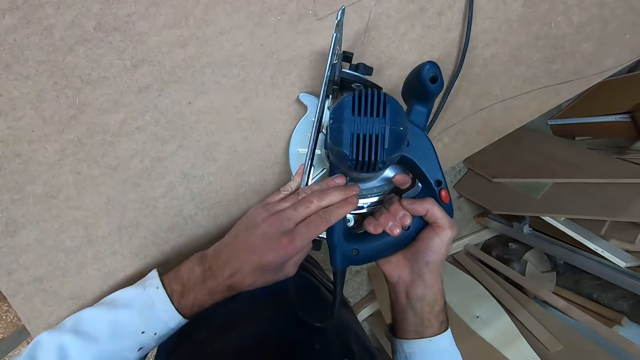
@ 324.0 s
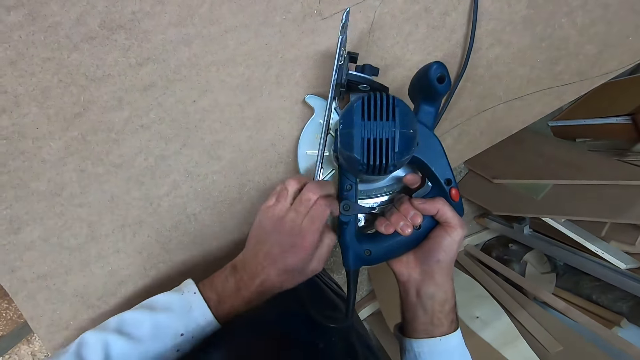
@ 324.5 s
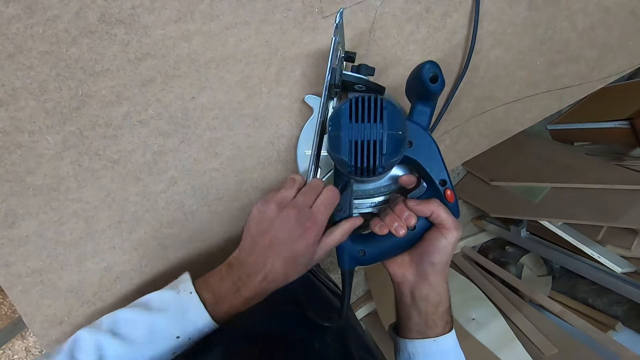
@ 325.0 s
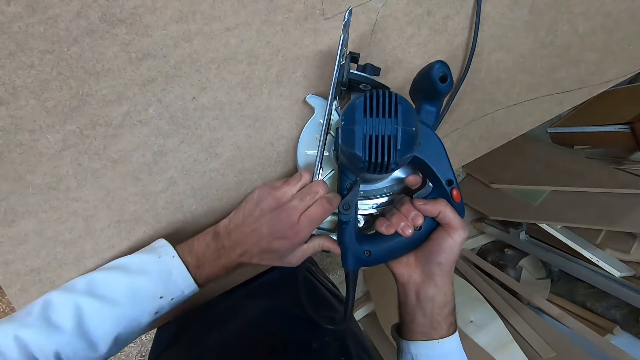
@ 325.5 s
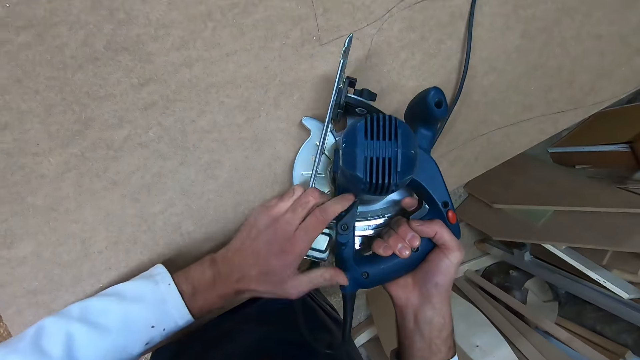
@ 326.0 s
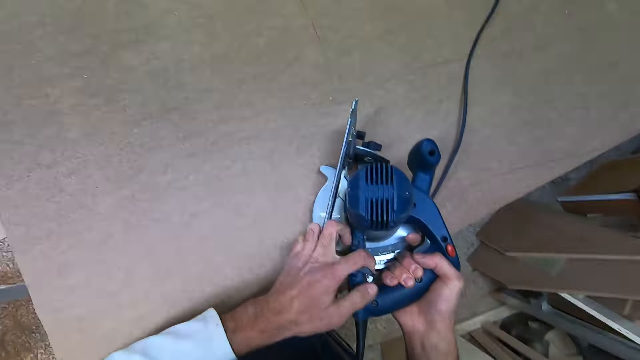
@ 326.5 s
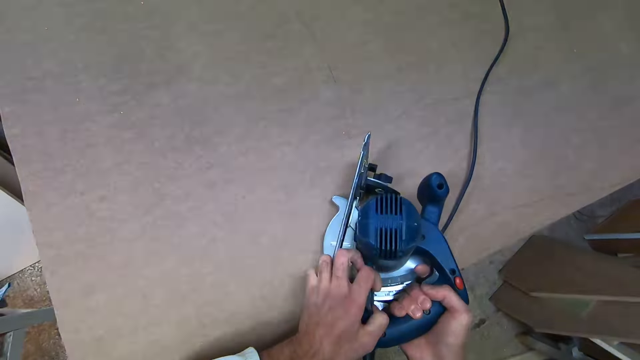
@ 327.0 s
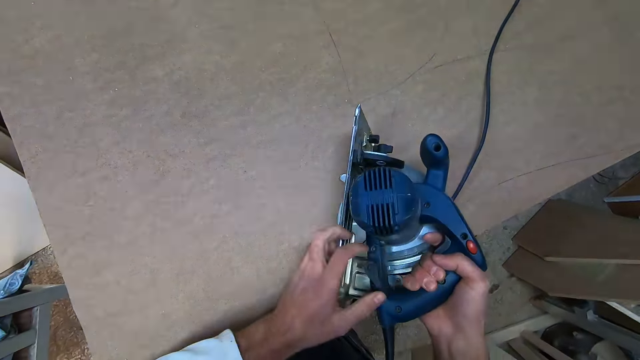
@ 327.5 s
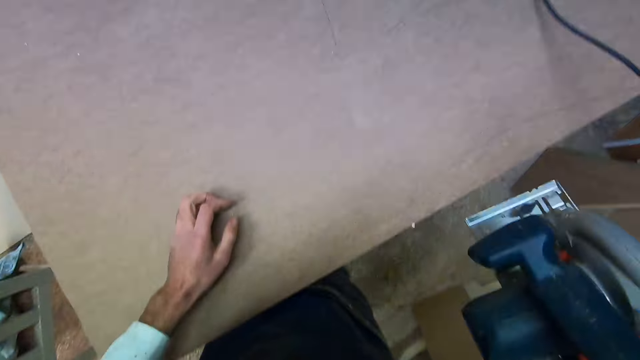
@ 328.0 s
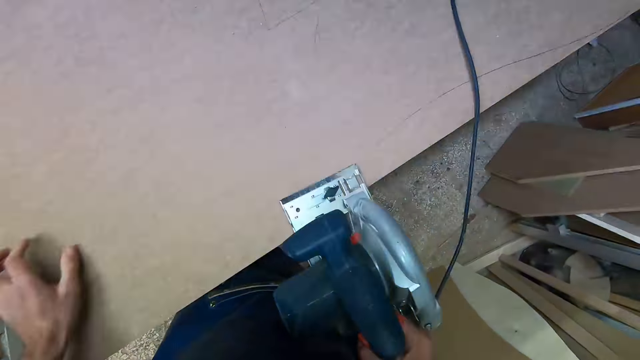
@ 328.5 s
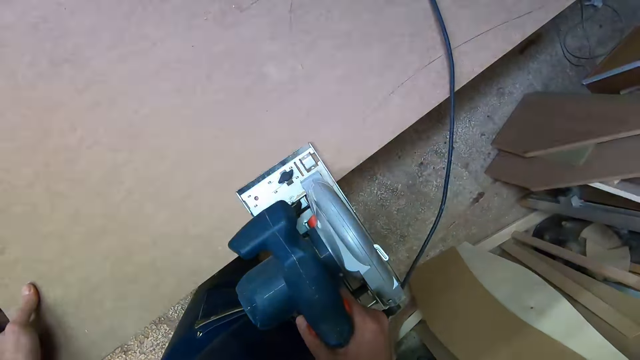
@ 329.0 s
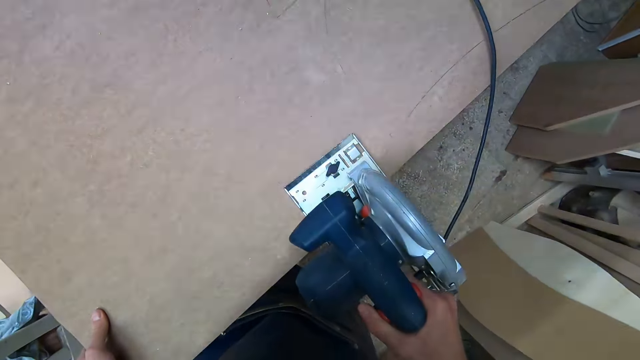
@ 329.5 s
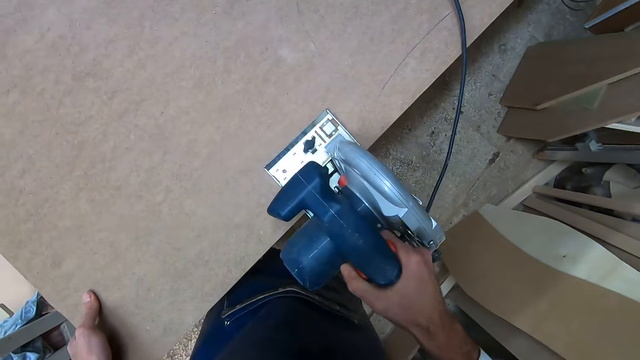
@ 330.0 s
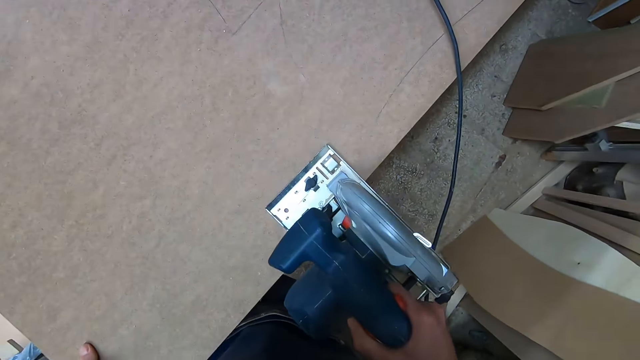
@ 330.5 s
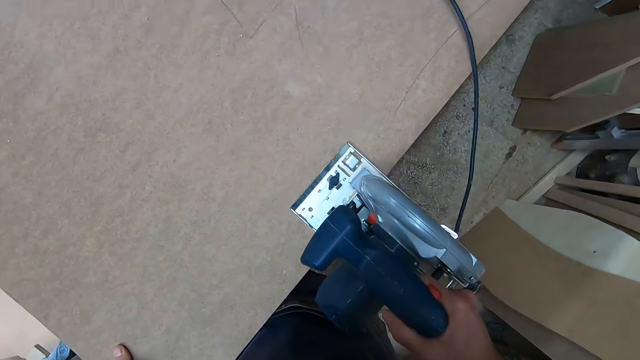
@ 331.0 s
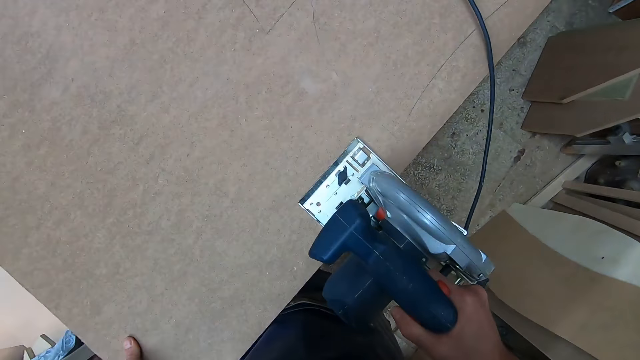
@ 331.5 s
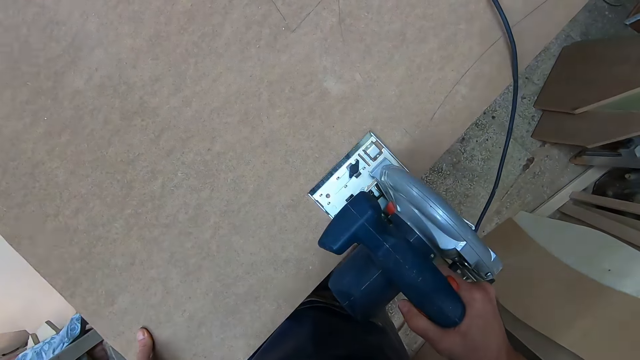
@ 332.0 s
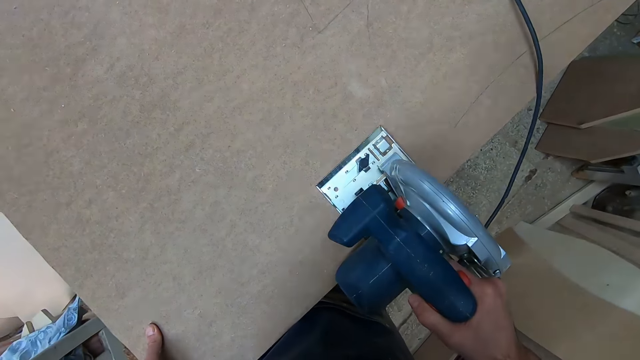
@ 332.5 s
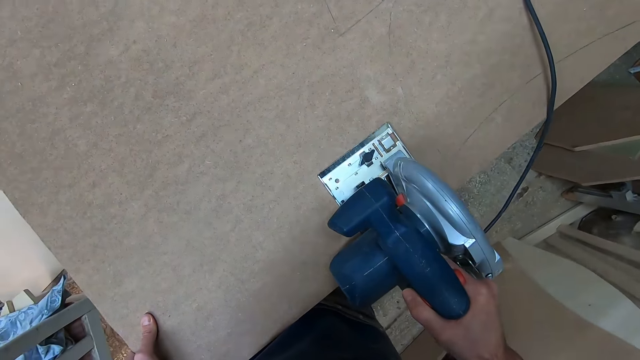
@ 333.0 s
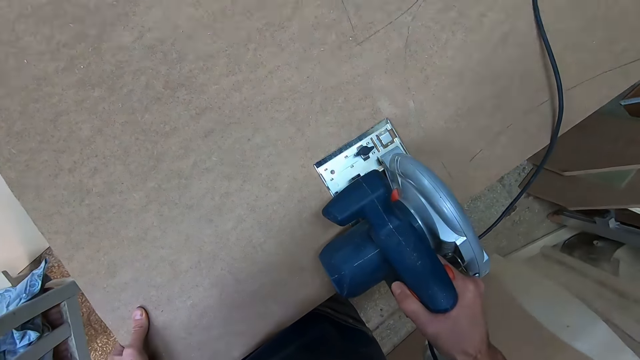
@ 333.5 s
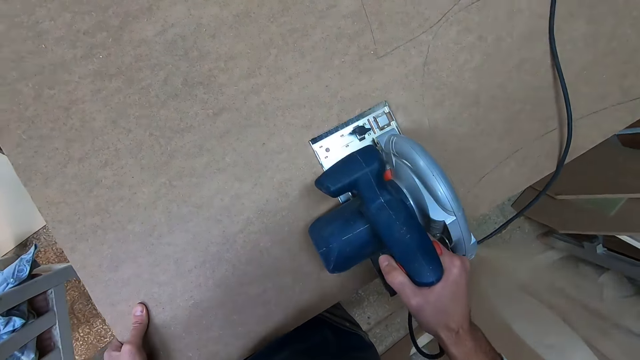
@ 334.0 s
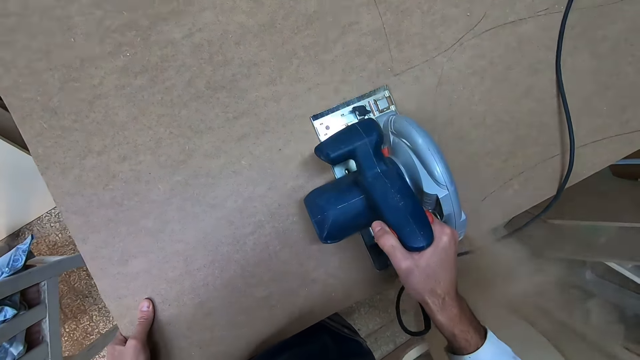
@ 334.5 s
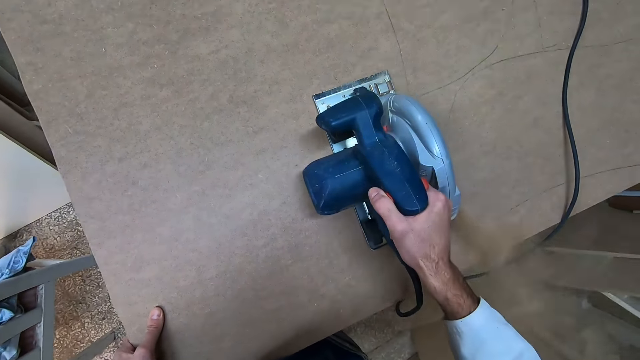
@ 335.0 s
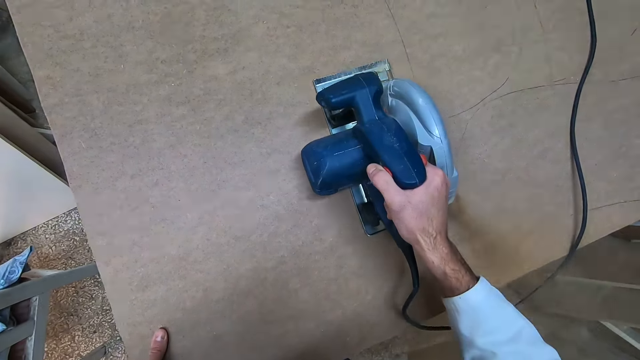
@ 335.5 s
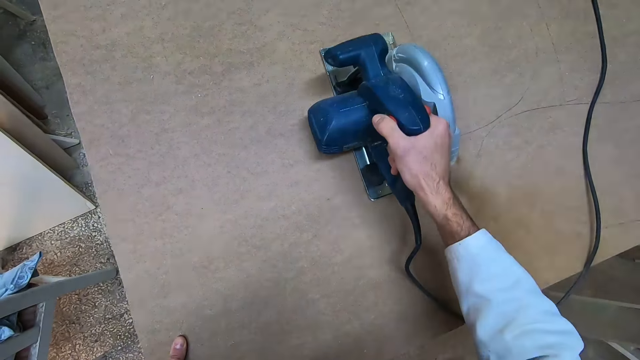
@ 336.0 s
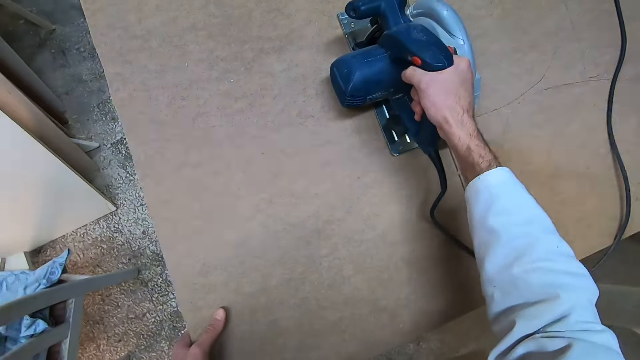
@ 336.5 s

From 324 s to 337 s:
The camera wearer positions the circular saw at the edge of the plank. They cut the plank with the circular saw.

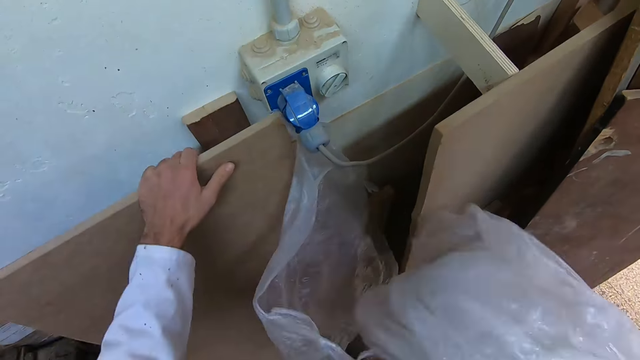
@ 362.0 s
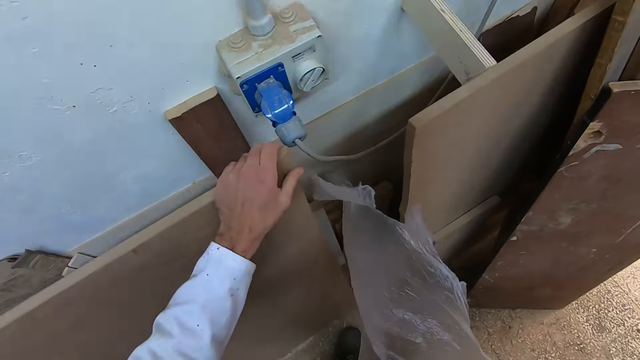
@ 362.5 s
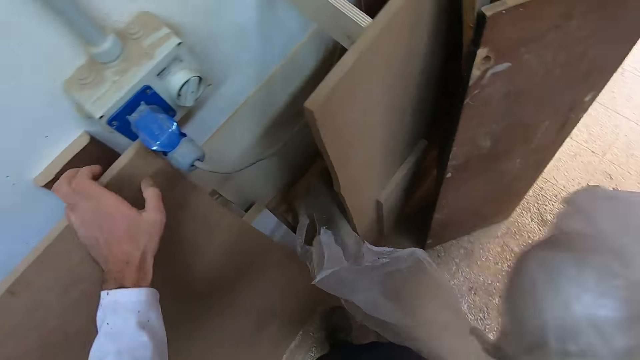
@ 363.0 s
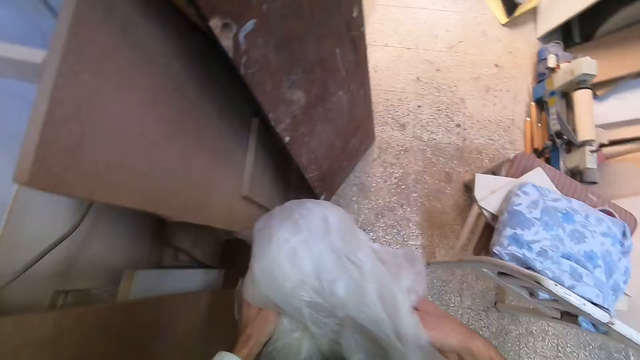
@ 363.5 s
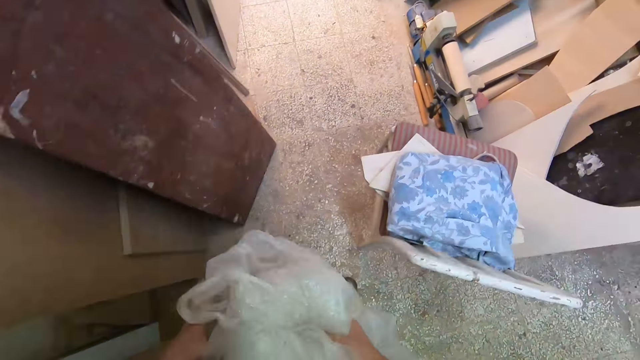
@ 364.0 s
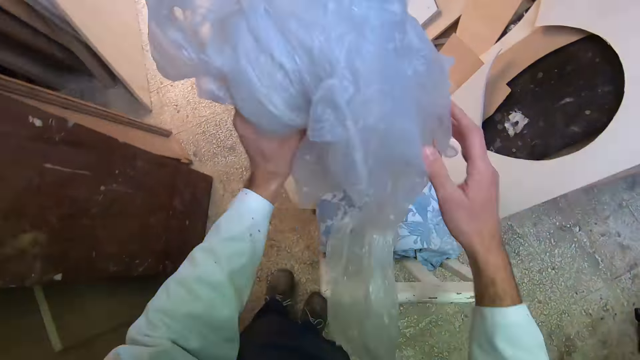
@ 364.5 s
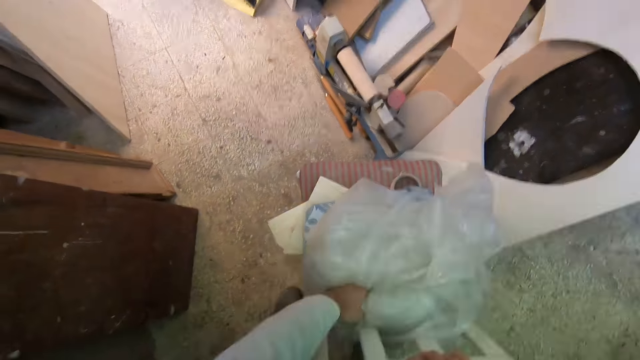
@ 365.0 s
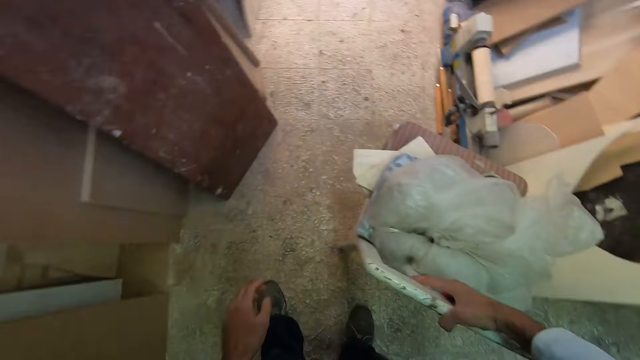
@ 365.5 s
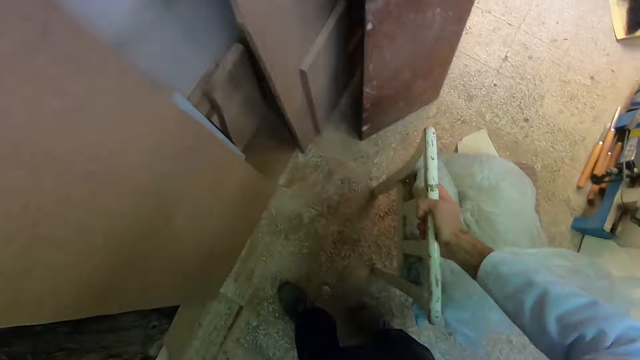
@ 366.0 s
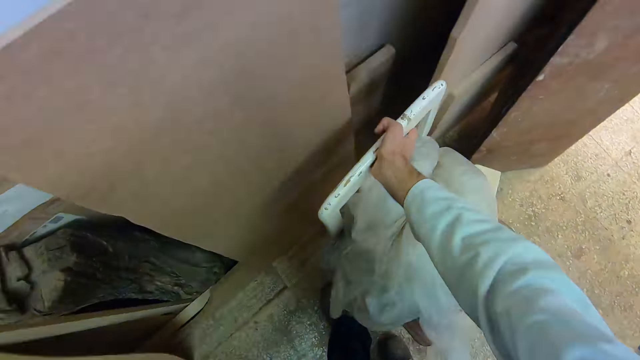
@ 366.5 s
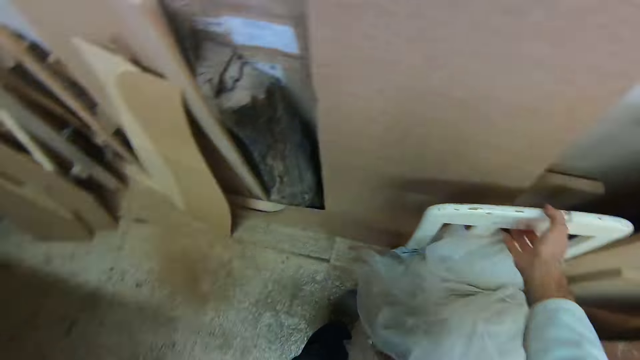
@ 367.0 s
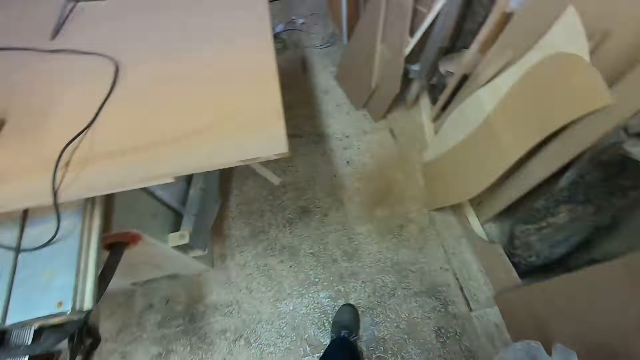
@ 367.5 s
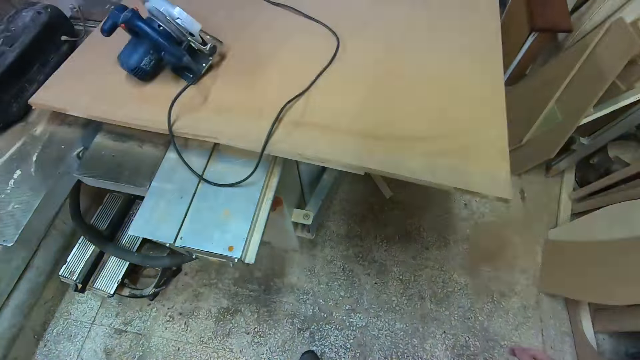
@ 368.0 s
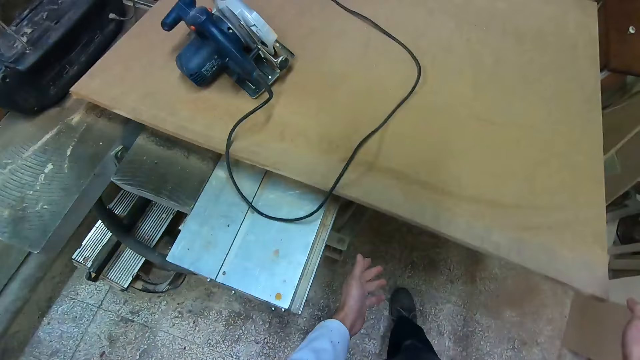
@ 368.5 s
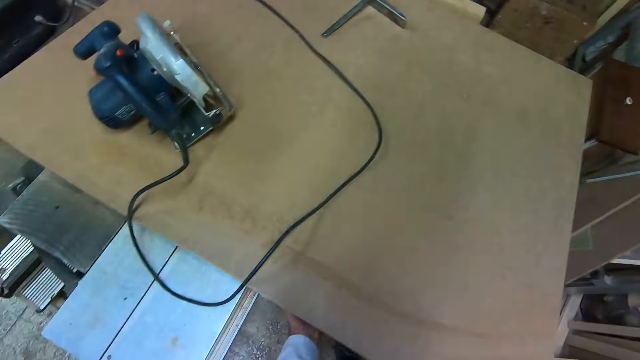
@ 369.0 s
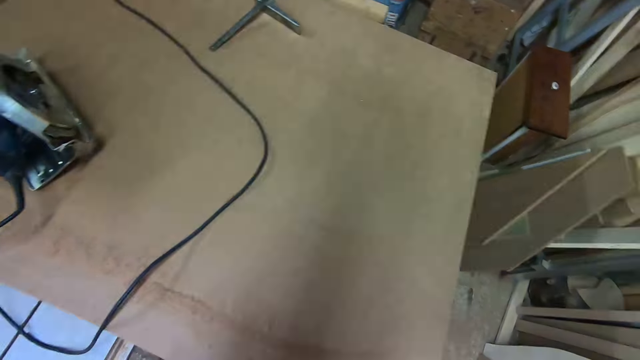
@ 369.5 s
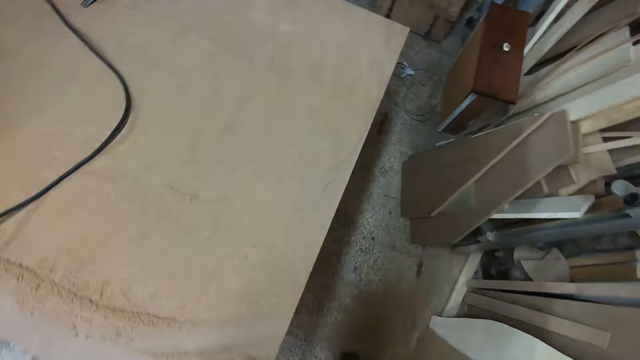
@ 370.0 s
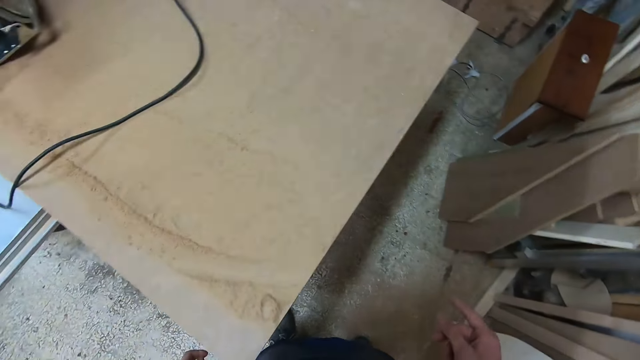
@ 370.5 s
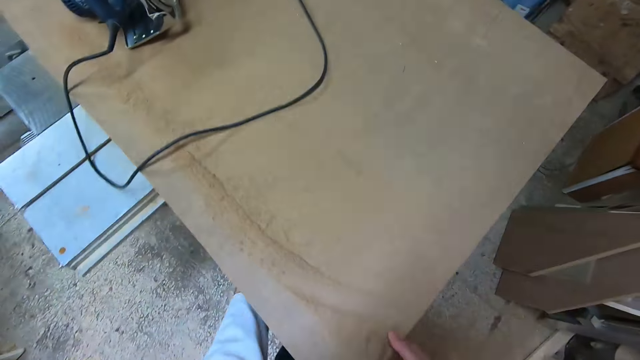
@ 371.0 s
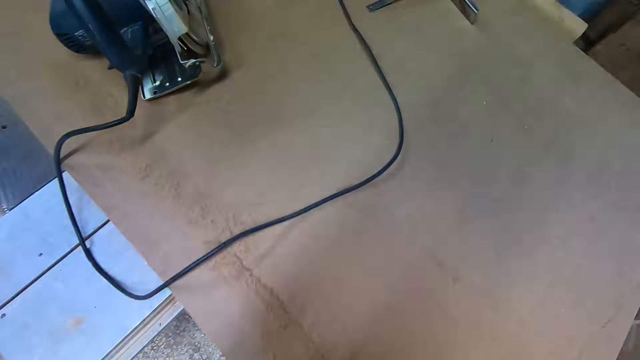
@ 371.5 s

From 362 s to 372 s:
The camera wearer pulls the plank to free the nylon. He squeezes the nylon with both hands. He folds the polythene paper. He places the nylon on a chair. He drags the chair to the wall. He walks towards the plank on the platform. He puts his hands under the plank. He adjusts the board.
